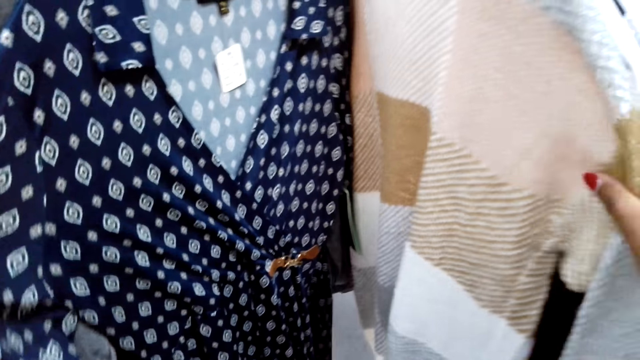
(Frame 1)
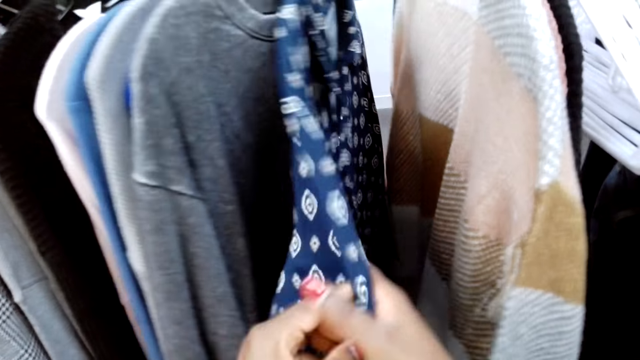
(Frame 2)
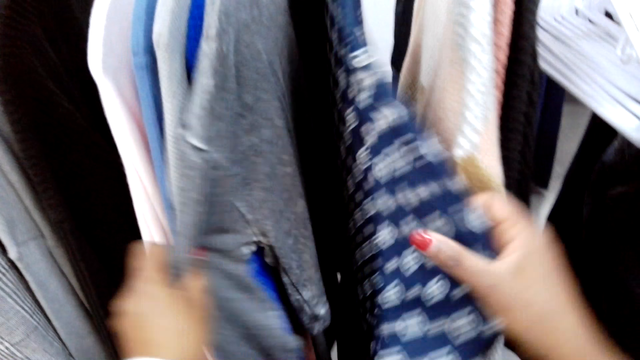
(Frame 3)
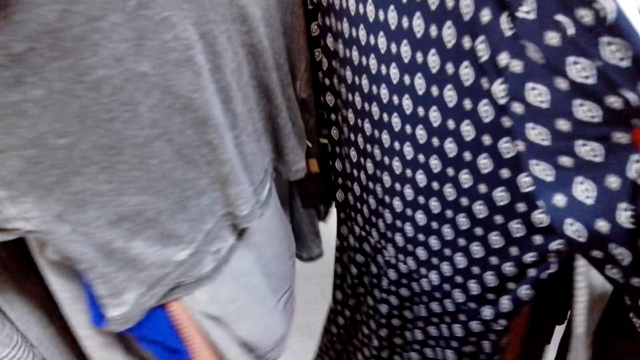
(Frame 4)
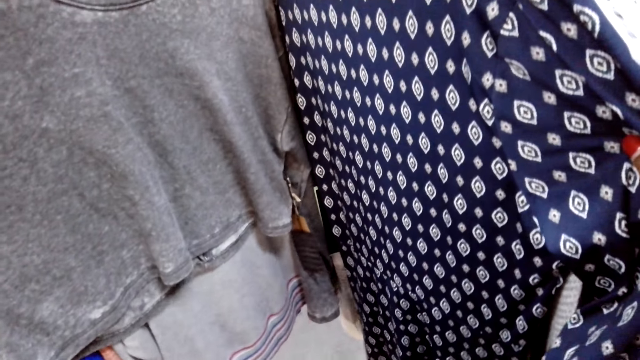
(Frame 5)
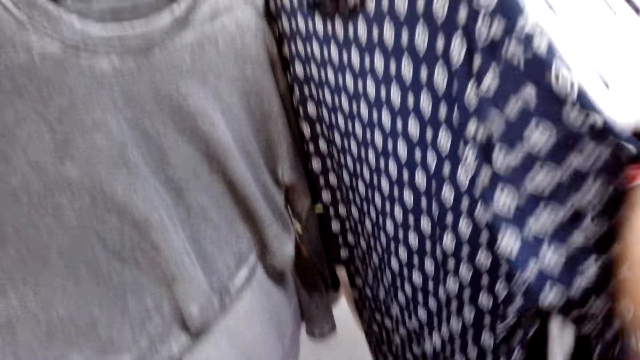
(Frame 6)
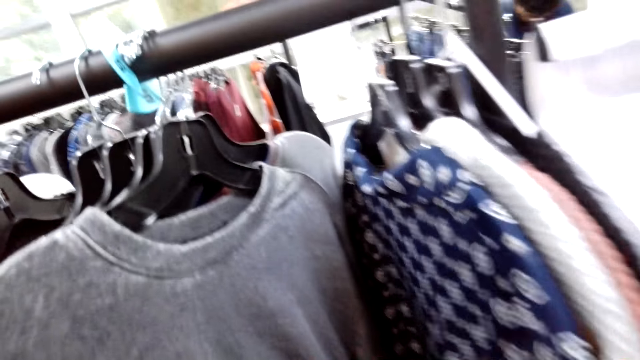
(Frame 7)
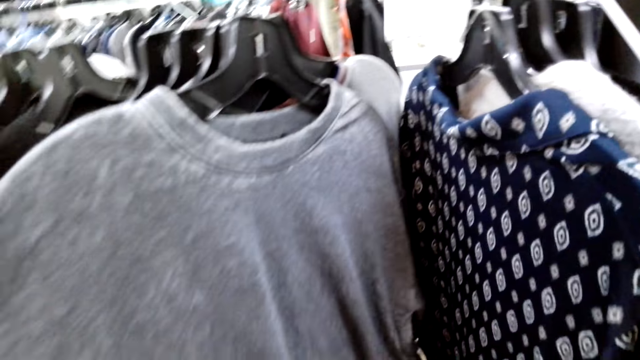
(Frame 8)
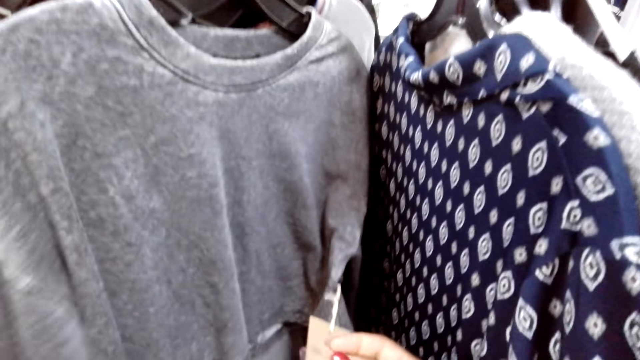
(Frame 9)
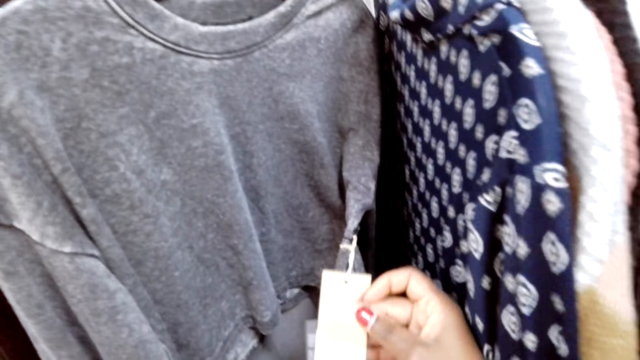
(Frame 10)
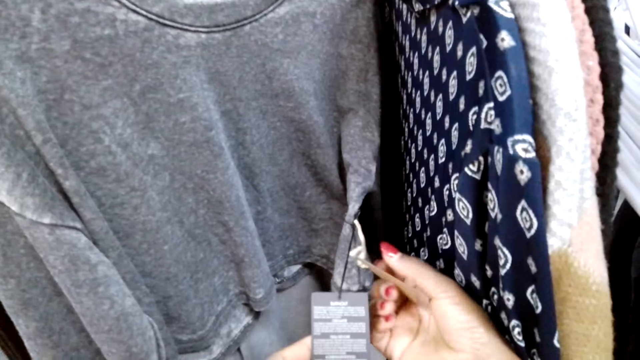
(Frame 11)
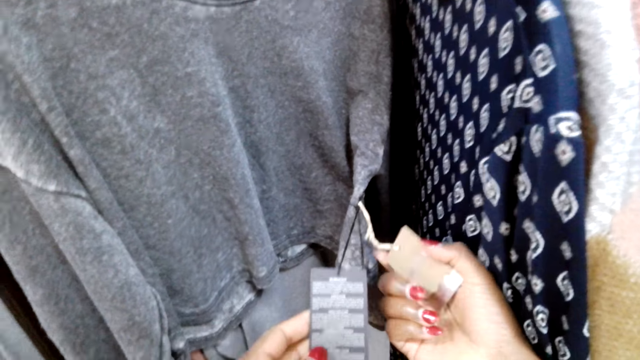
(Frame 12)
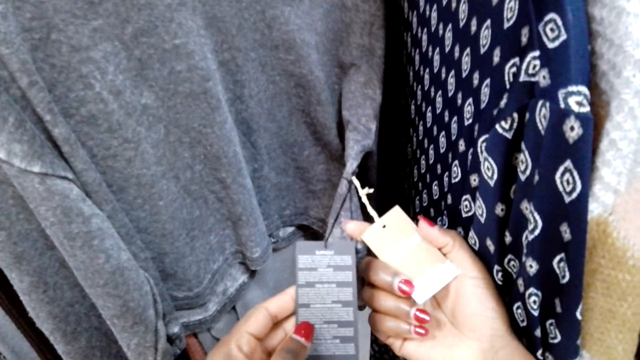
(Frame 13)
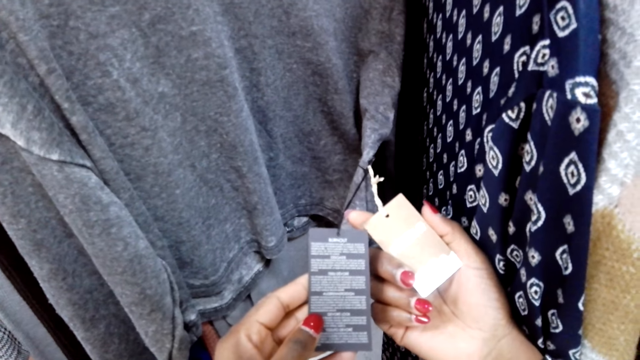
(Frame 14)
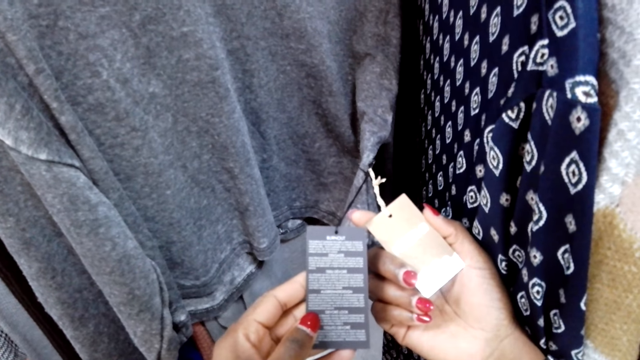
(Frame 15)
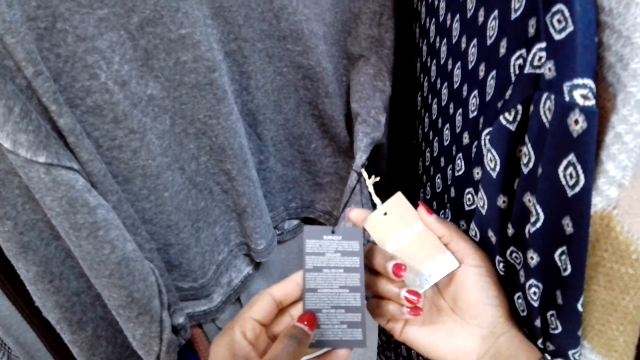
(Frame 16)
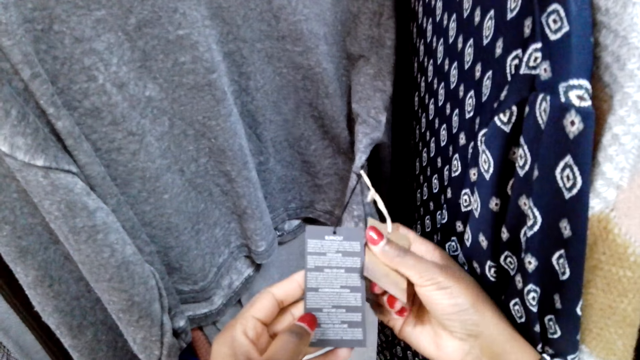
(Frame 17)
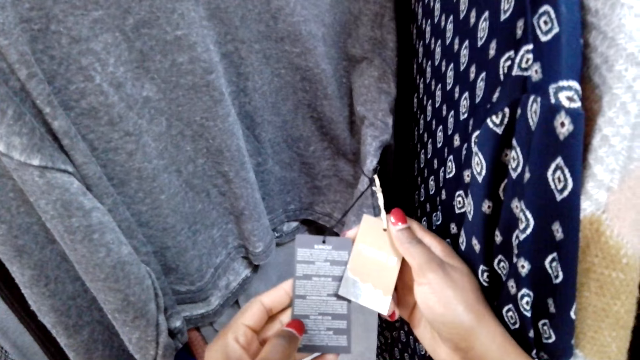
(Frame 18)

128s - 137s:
The camera wearer checks a blouse on a hanger. They select the fabric. They straighten the blouse. They read the cloth tag on the blouse. They hold the receipt.

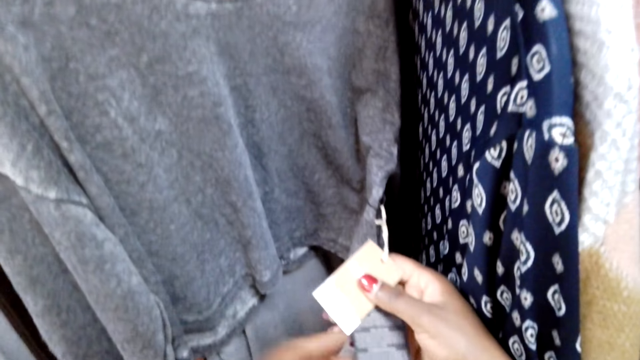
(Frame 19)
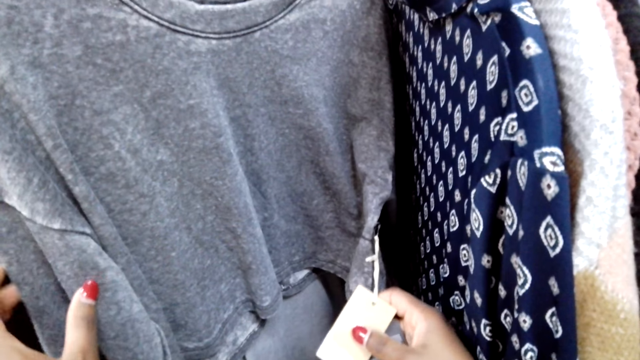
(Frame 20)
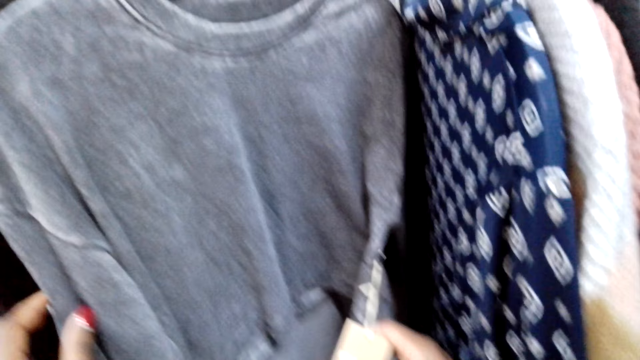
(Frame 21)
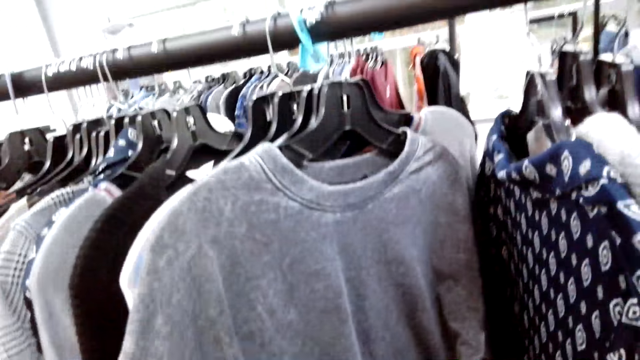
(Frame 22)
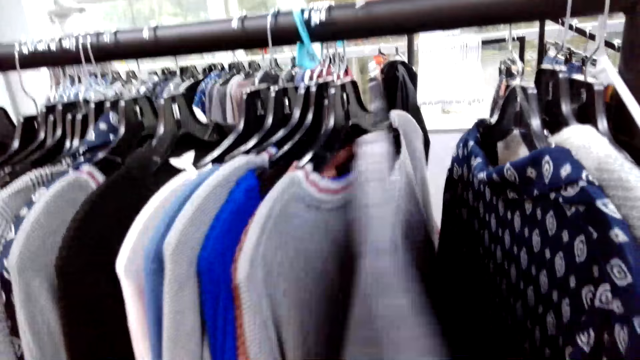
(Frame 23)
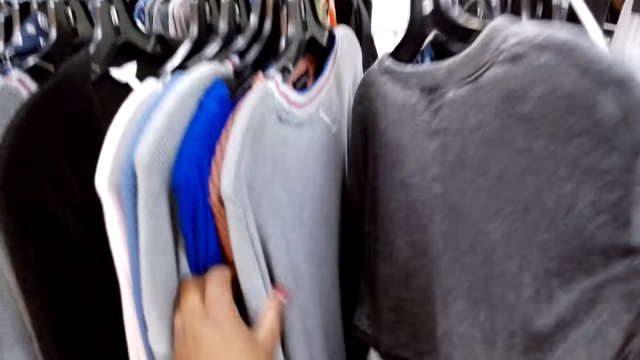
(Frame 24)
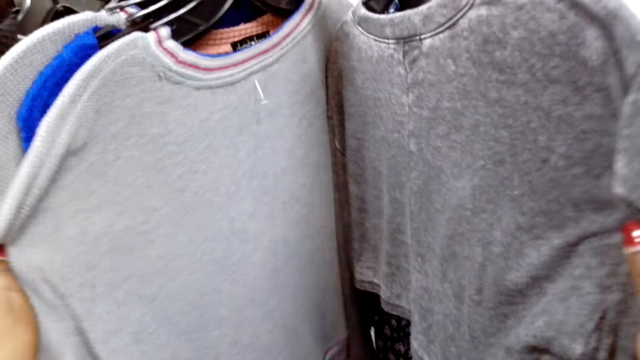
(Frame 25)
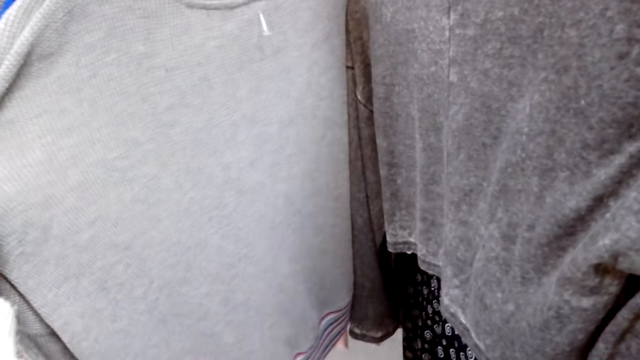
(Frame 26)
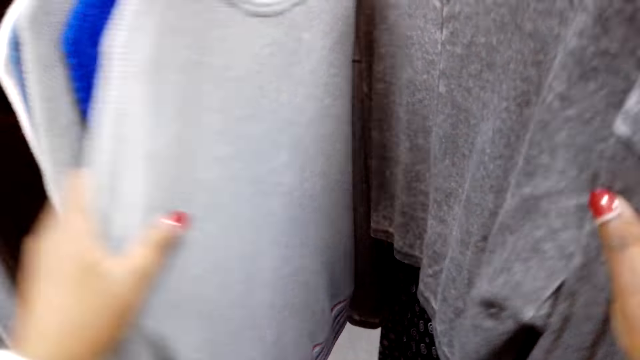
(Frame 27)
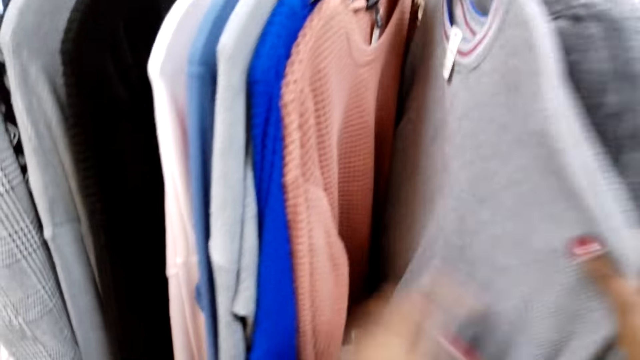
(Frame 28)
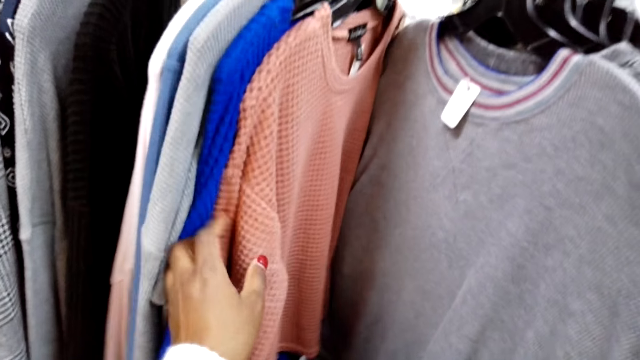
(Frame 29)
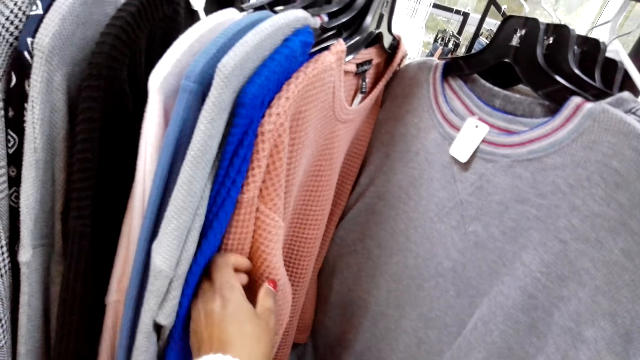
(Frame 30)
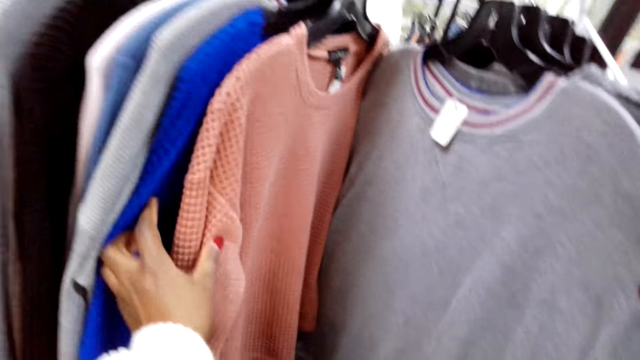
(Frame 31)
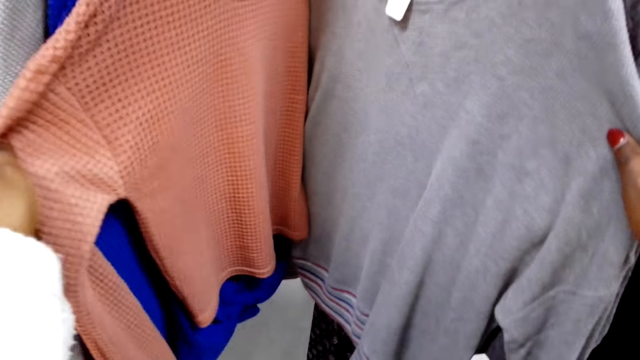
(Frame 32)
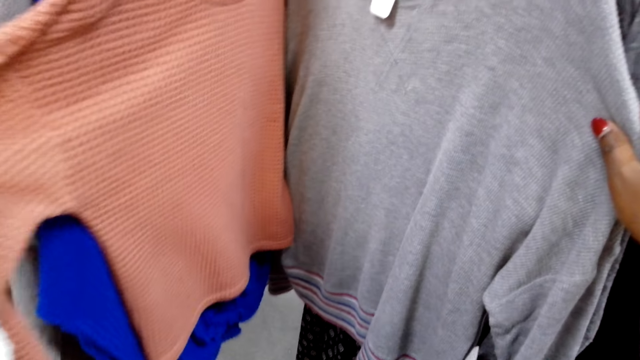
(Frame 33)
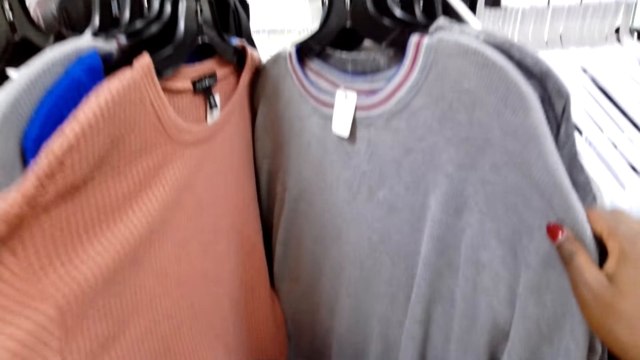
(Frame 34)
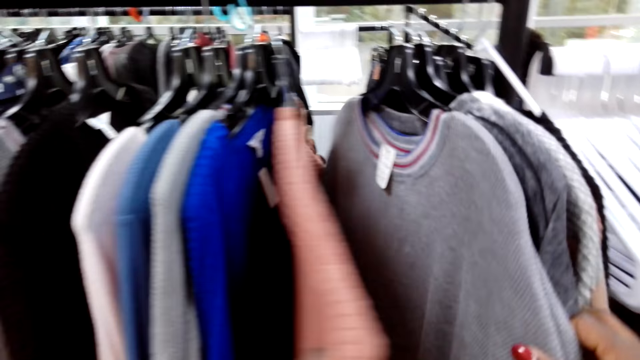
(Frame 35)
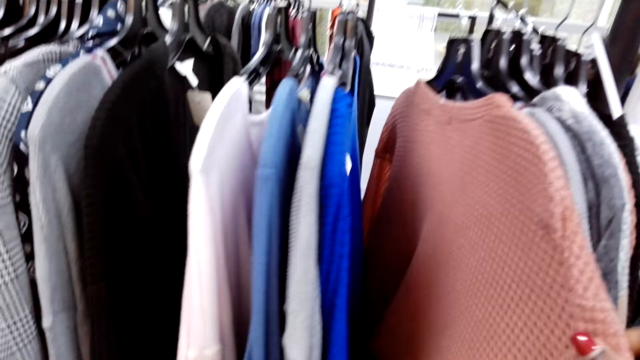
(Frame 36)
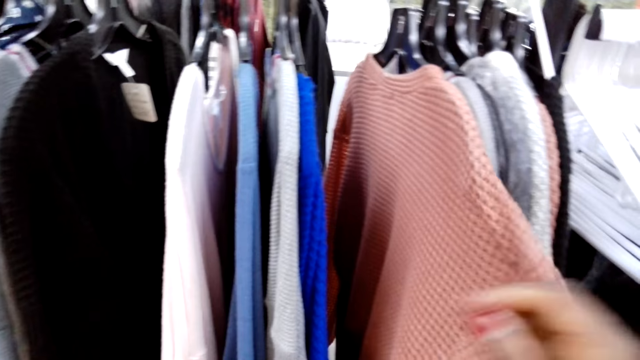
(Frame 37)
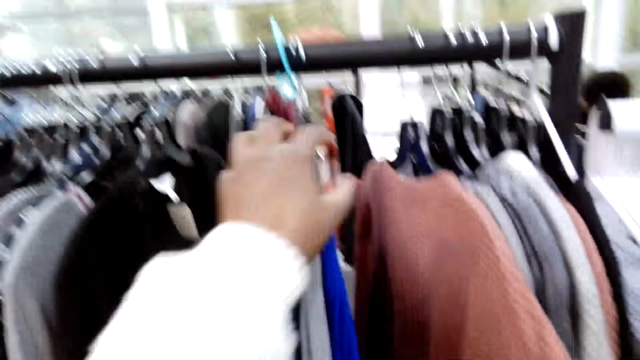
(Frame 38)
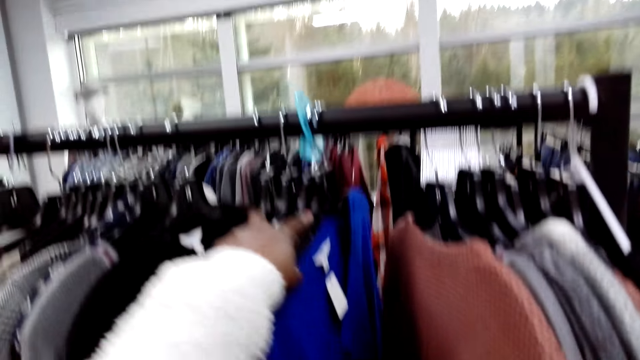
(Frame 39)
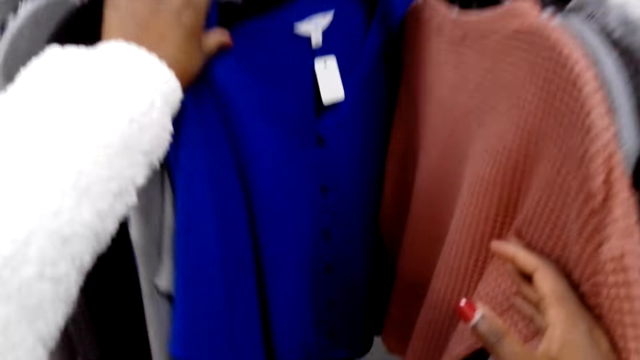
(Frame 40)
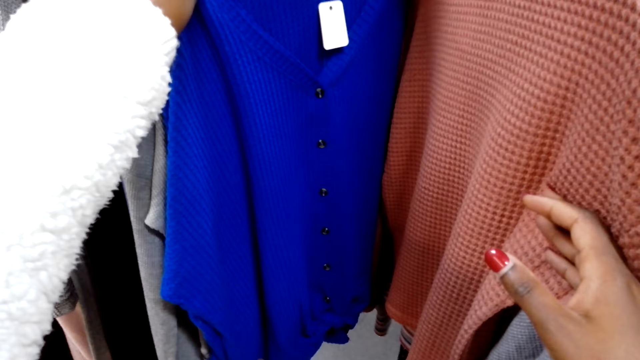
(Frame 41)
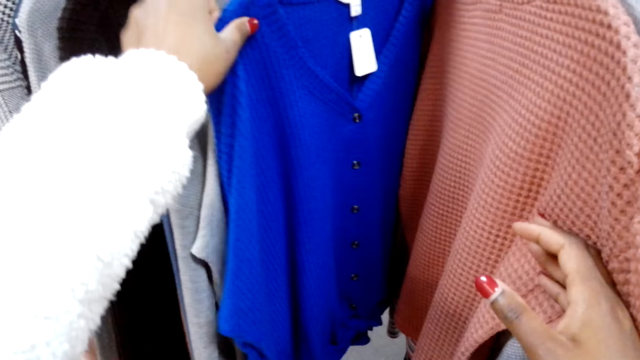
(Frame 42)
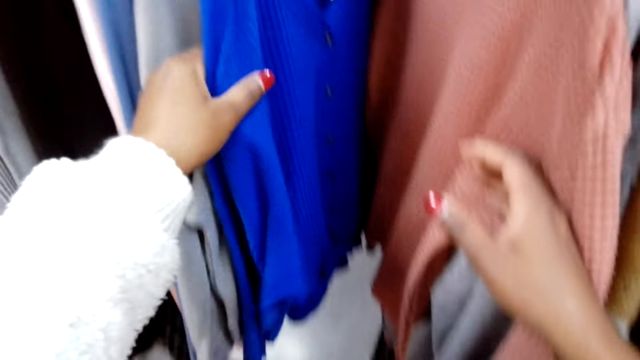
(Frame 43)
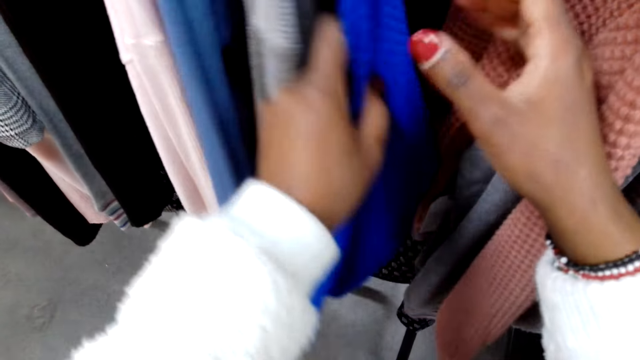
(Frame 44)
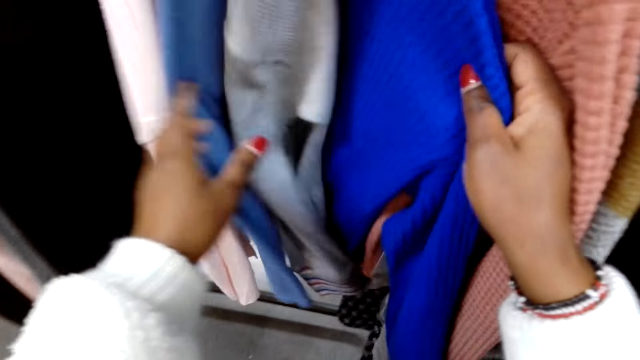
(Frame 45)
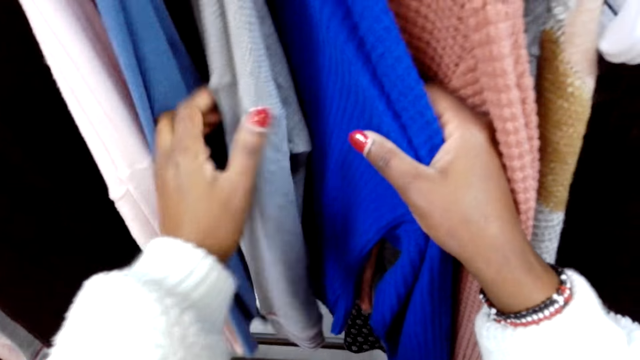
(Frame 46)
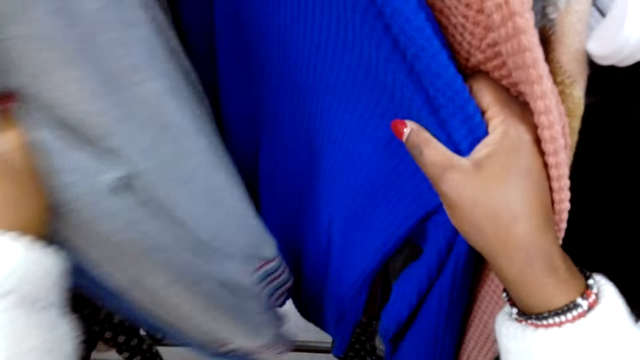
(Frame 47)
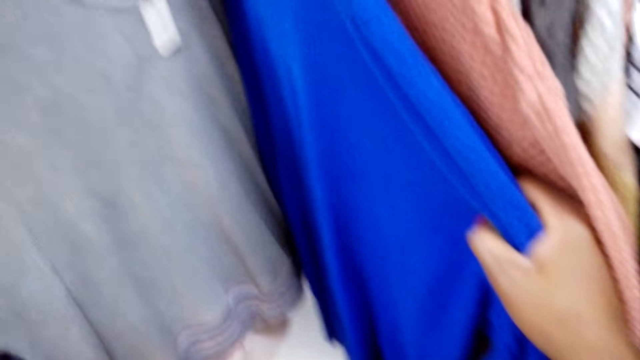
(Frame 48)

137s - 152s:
The camera wearer aligns a blouse. They check a sweater on a hanger. They check it repeatedly. They hold the fabric. They check the sweater on the hanger again.
